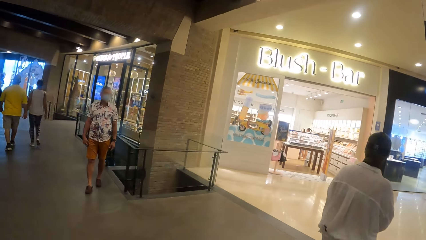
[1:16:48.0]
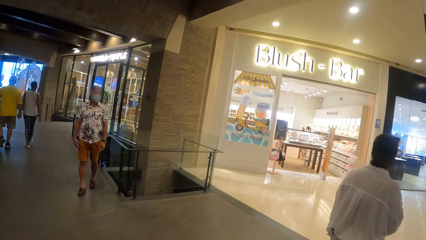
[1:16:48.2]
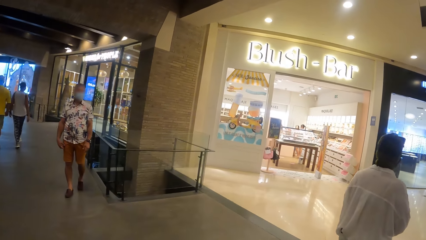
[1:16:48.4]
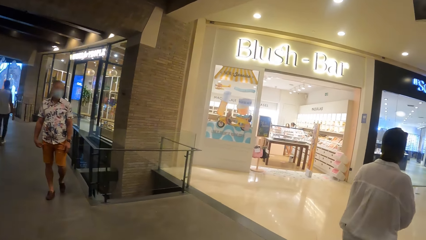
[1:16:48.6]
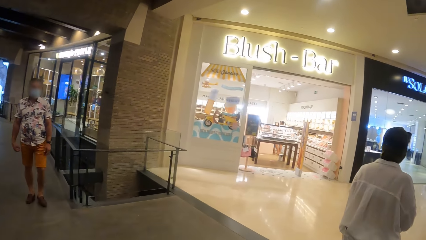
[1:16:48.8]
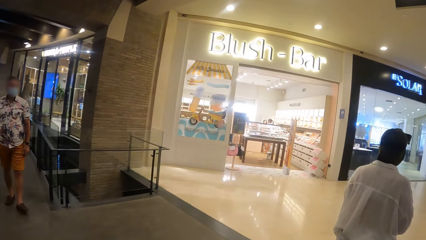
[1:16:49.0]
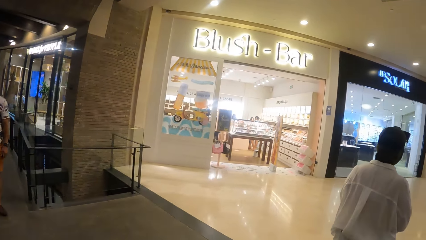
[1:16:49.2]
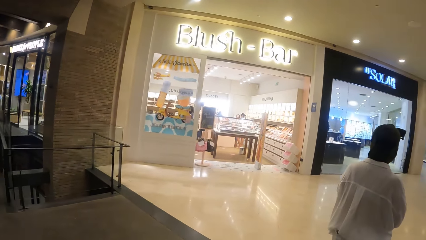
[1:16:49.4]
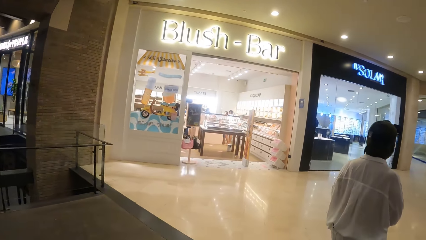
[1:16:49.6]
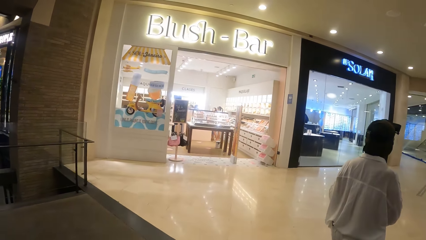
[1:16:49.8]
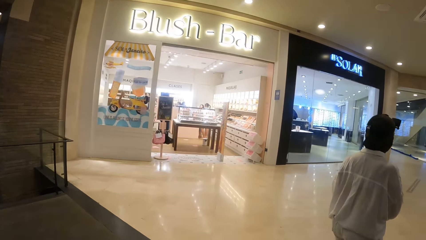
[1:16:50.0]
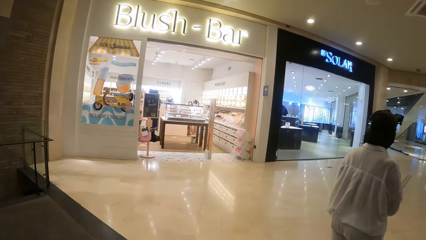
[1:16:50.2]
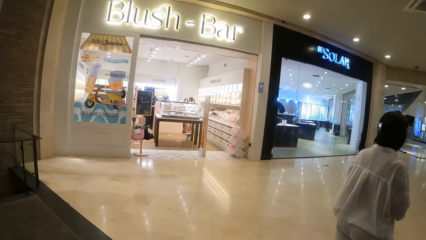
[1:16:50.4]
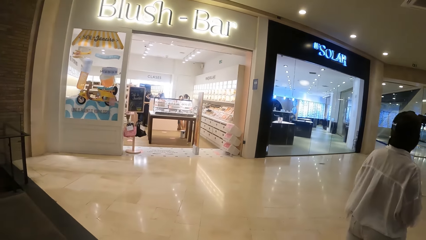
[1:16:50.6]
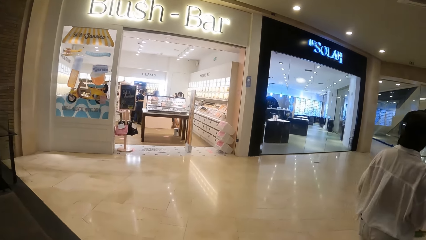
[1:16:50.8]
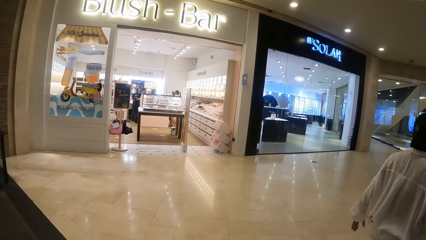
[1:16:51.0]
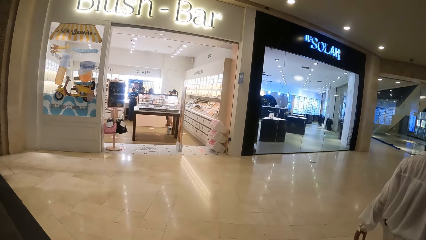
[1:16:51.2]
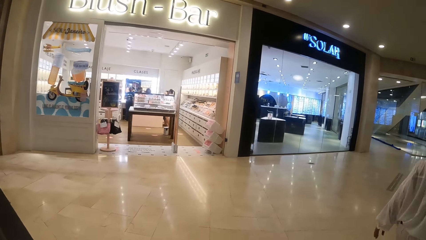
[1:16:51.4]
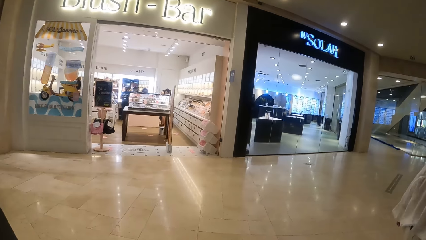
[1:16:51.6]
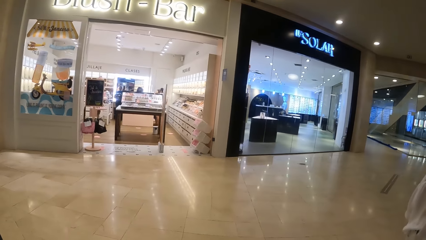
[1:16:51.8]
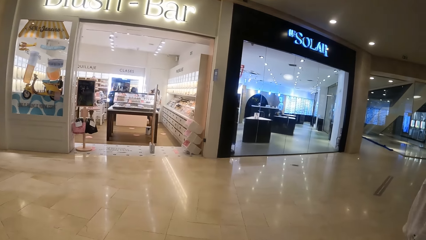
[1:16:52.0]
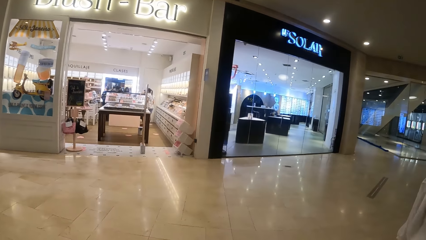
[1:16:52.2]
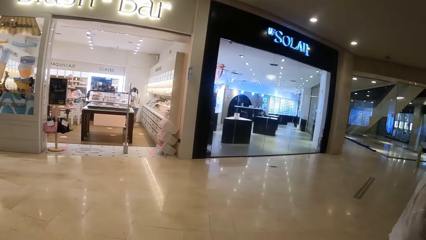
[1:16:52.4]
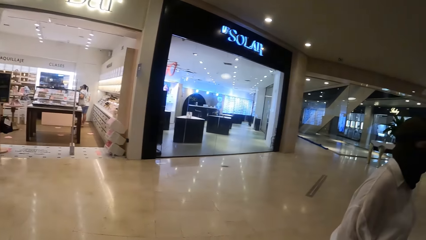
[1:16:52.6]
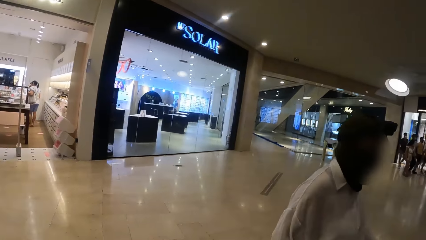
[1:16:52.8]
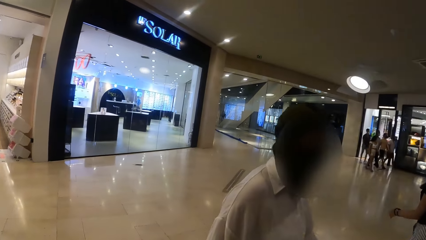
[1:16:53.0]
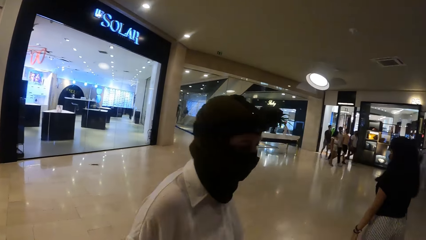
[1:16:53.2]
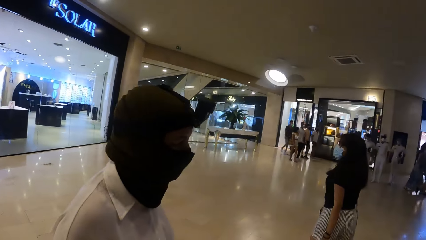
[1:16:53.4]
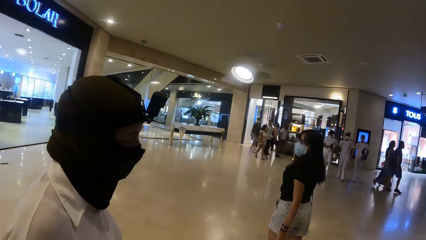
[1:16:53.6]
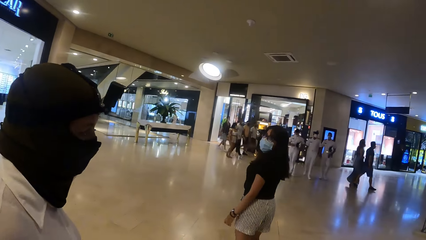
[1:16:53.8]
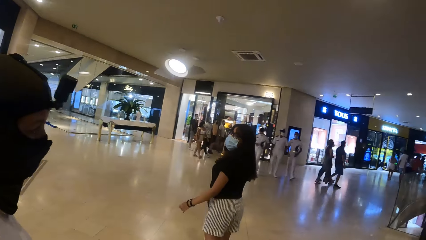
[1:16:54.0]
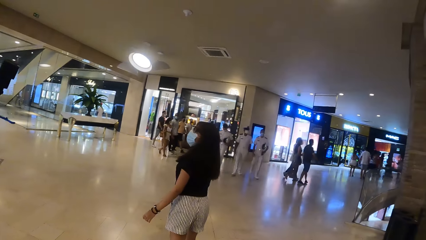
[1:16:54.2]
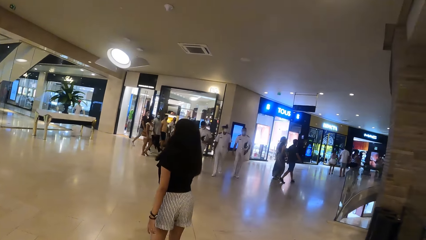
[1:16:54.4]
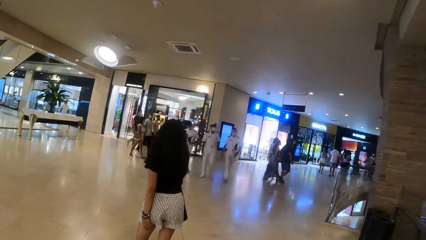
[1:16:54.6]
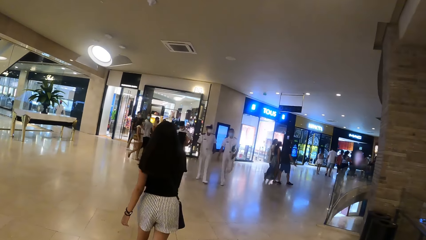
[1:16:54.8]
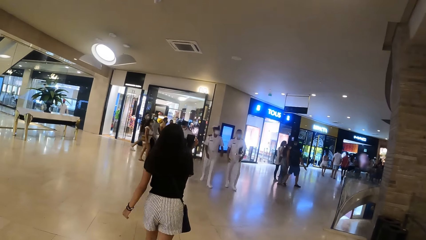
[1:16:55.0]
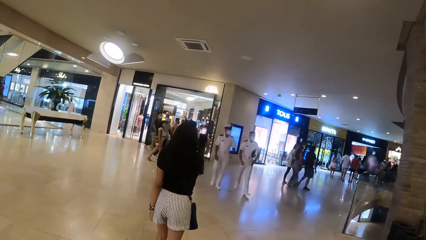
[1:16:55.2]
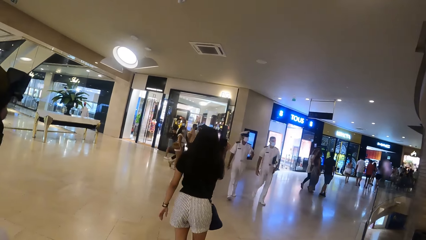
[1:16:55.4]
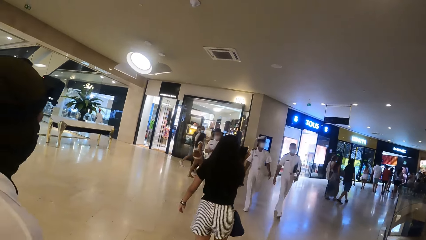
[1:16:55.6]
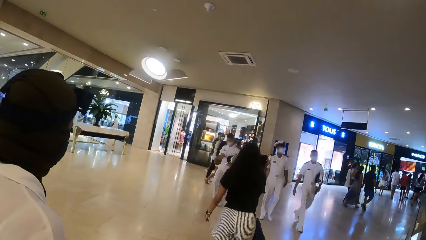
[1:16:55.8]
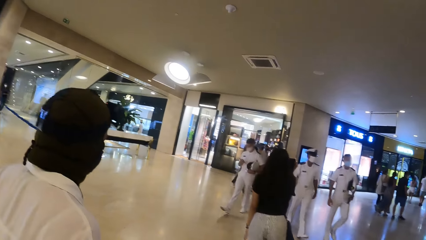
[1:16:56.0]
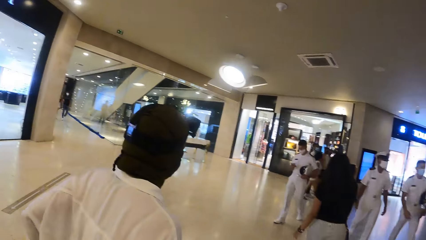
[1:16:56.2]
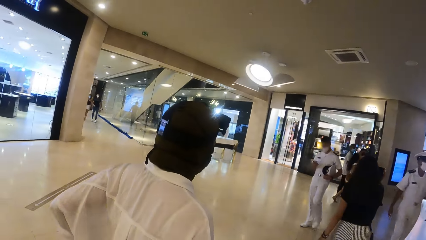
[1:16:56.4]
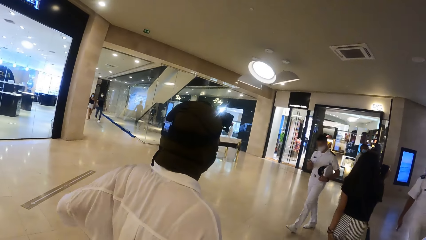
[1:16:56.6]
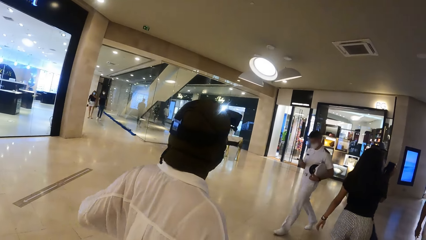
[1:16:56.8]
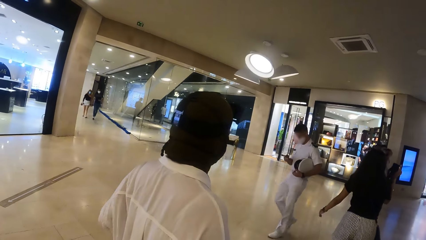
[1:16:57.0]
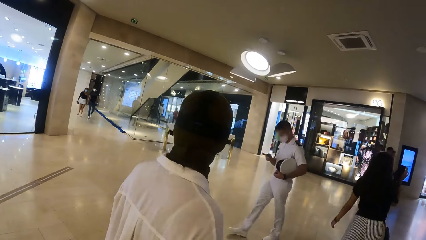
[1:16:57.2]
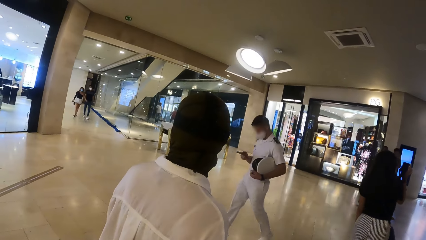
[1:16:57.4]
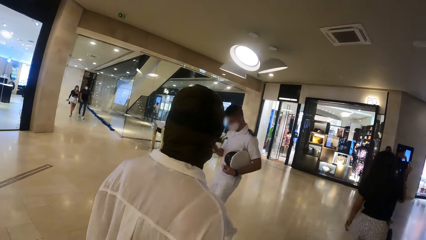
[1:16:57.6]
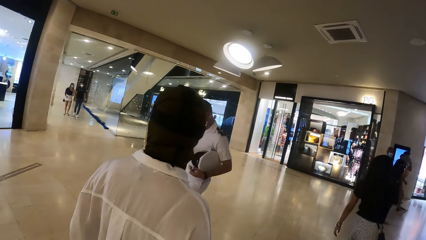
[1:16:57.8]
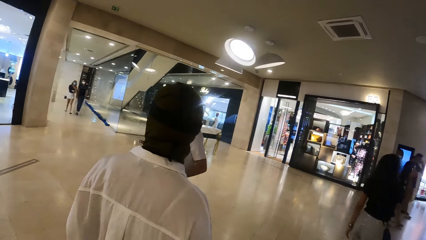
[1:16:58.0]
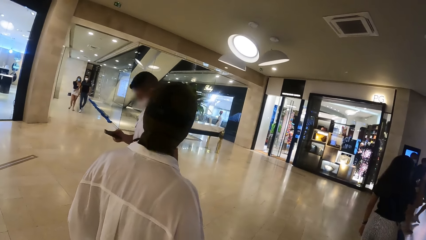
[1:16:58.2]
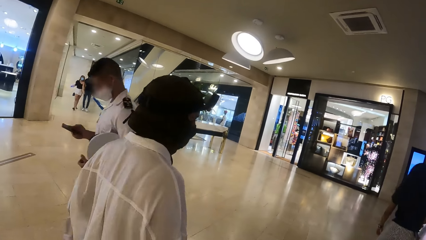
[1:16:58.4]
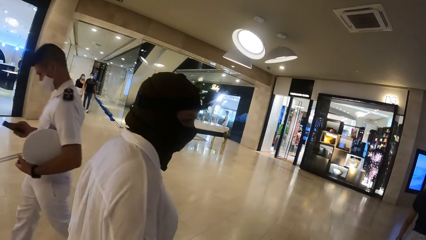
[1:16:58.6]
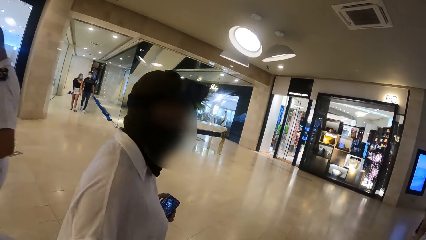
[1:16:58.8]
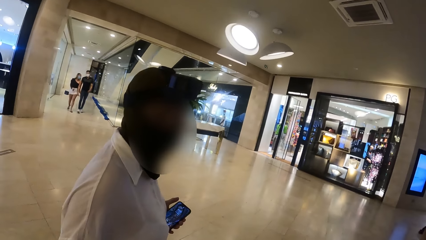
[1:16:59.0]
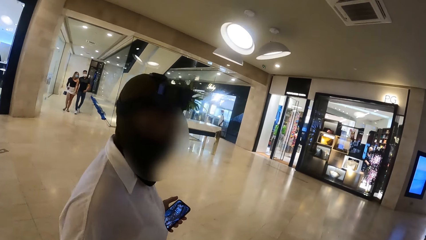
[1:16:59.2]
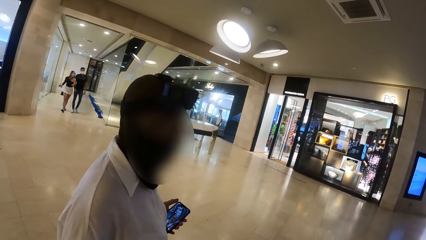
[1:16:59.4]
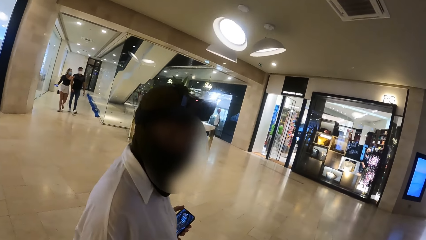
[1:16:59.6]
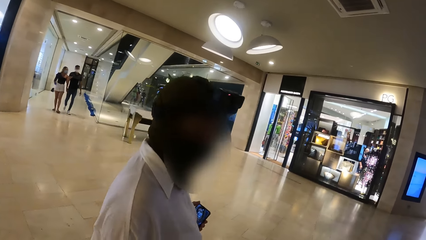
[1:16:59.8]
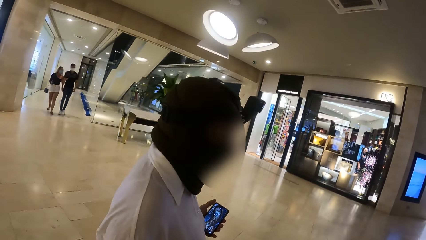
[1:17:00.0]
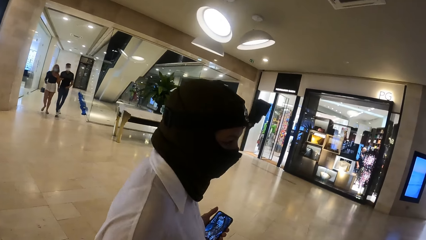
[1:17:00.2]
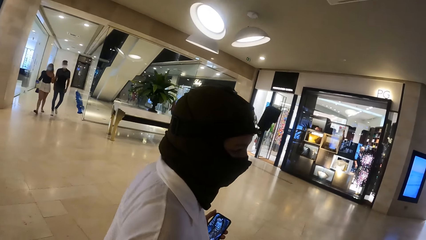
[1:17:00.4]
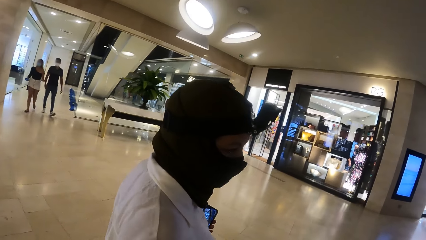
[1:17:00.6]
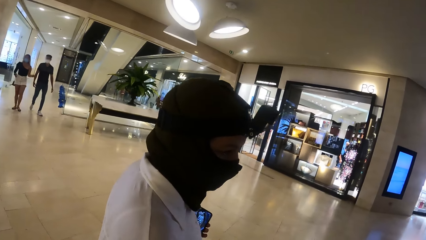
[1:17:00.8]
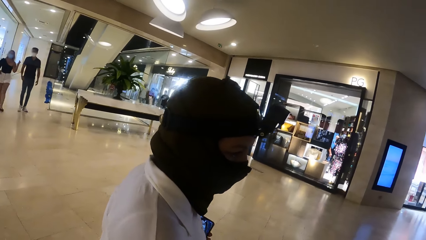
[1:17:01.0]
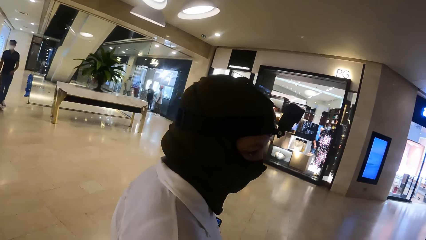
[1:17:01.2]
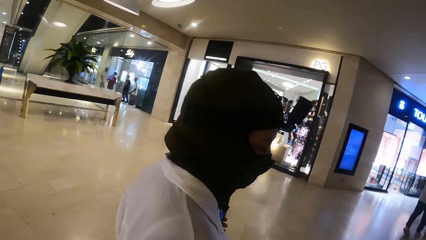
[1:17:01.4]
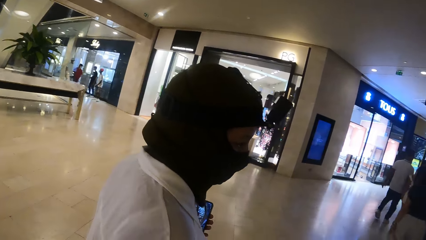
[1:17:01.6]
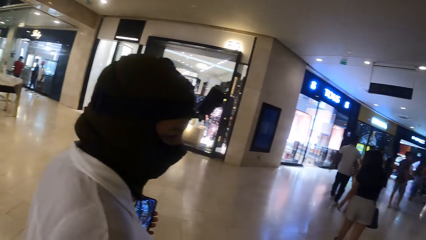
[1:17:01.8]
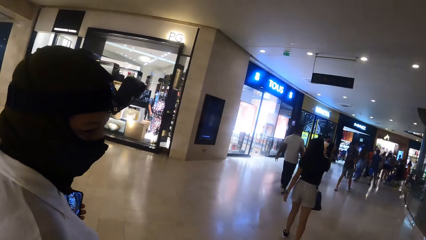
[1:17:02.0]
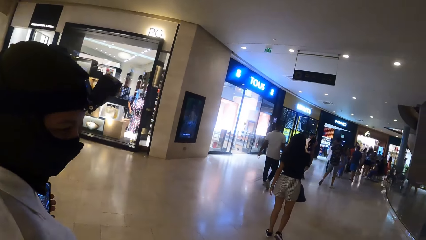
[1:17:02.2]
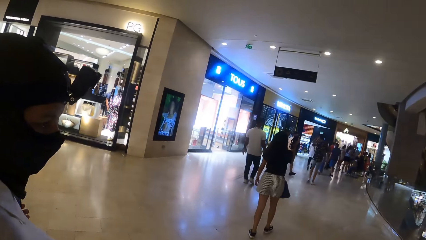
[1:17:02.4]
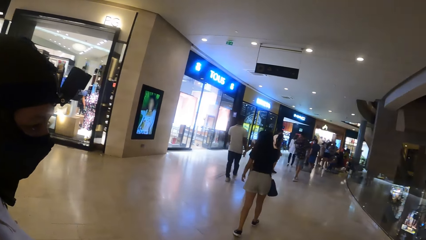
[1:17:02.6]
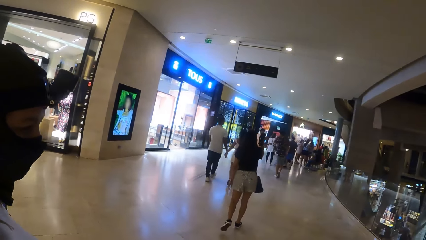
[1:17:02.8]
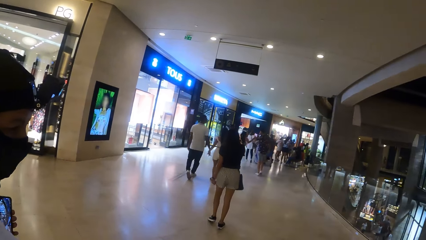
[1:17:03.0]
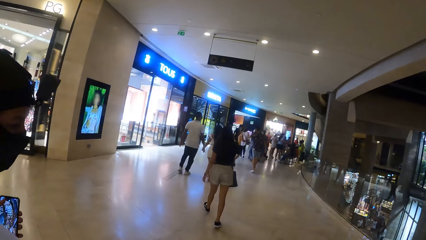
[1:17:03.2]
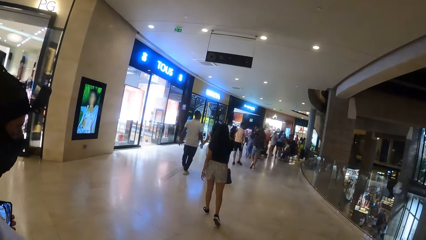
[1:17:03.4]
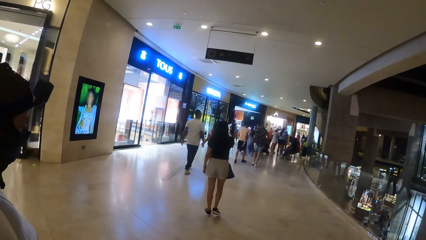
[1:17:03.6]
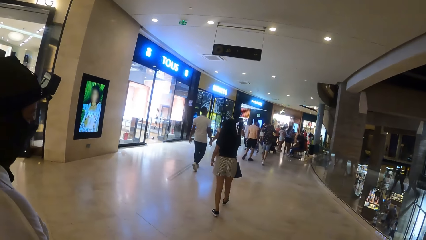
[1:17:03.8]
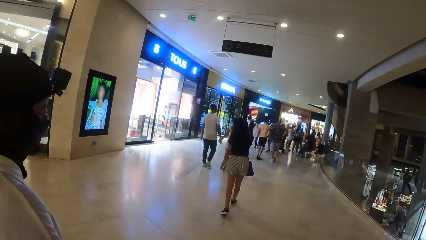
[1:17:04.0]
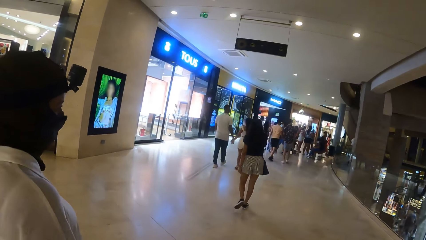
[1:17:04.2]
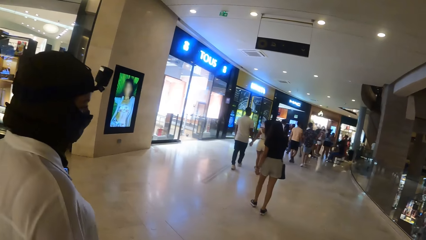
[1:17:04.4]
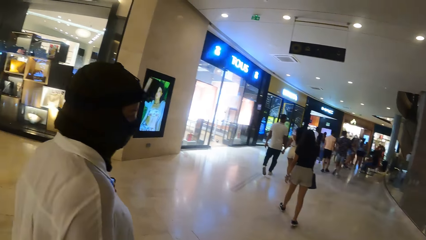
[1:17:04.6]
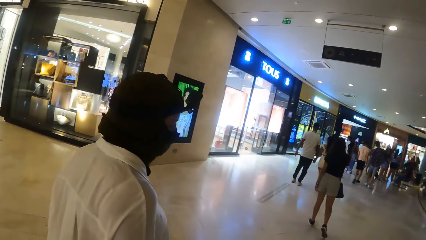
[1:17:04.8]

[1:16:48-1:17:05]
A person talks to the camera wearer. The camera wearer walks across the floor.
